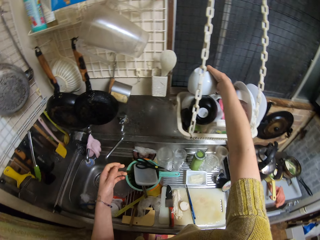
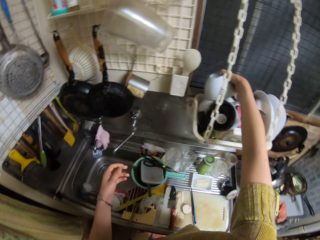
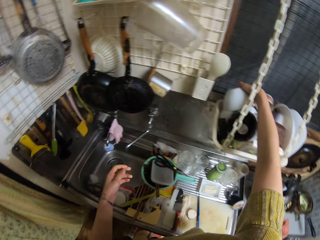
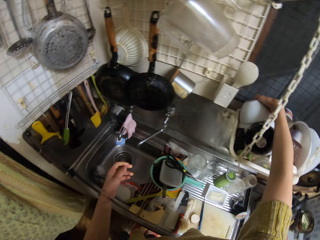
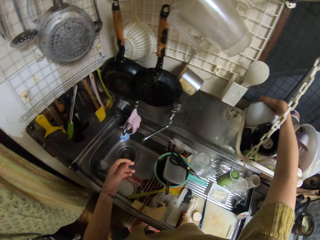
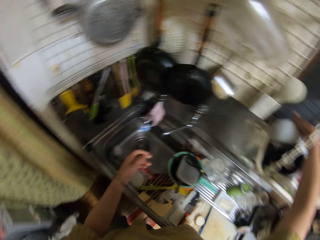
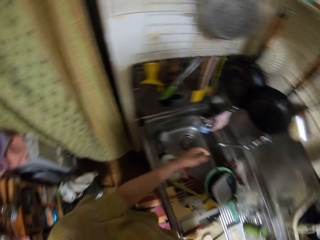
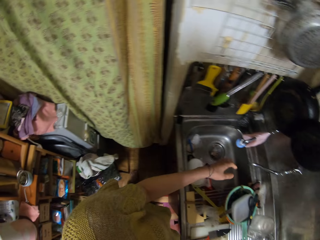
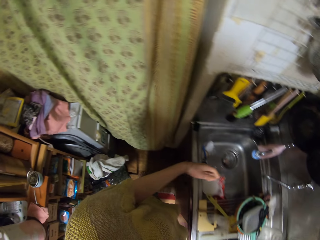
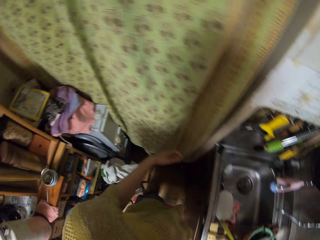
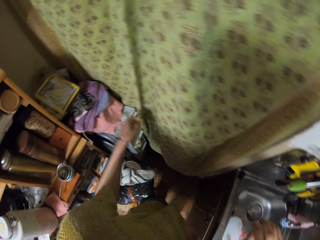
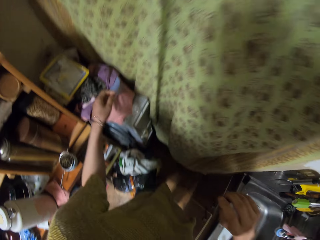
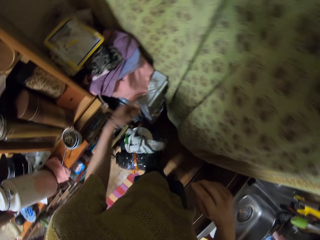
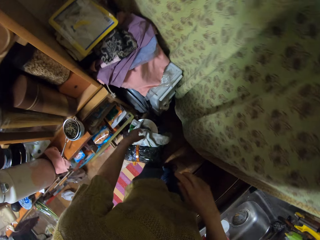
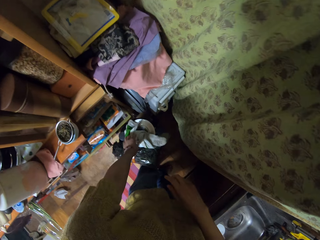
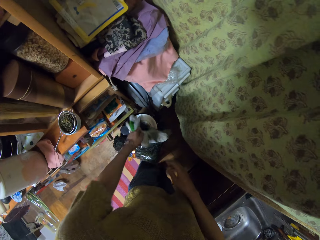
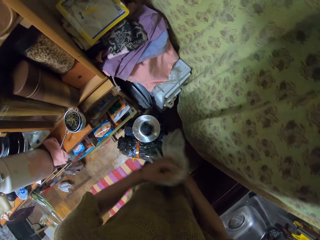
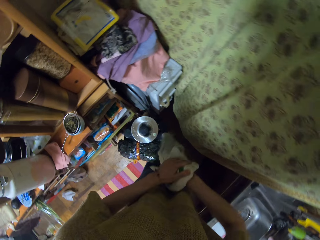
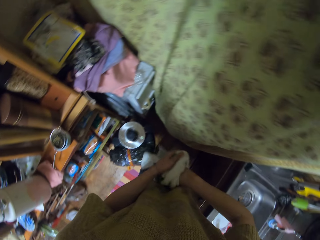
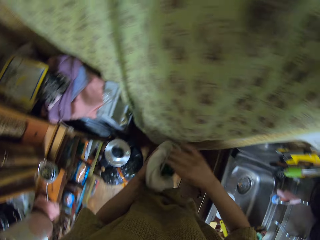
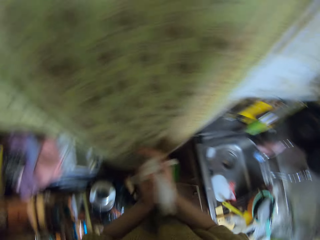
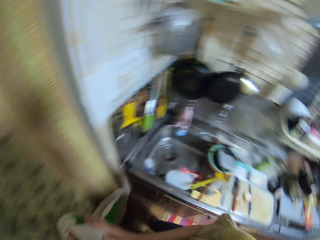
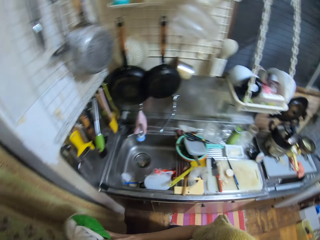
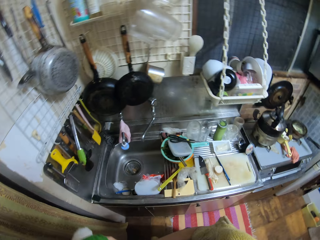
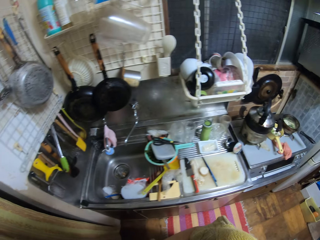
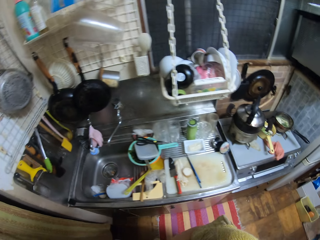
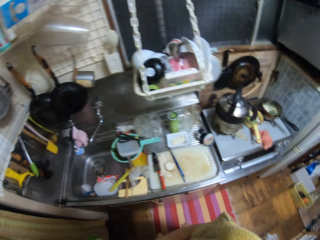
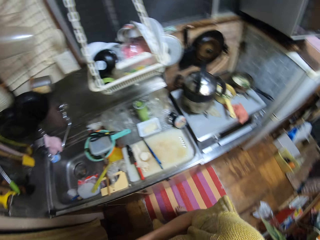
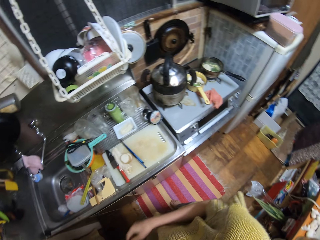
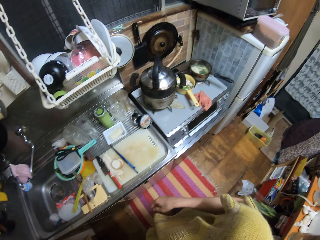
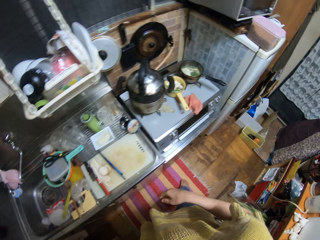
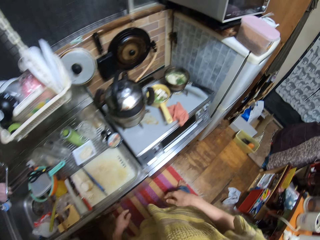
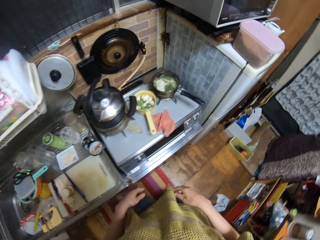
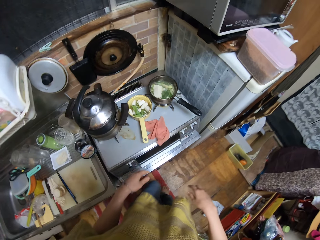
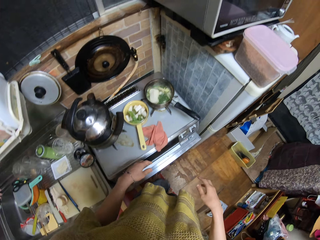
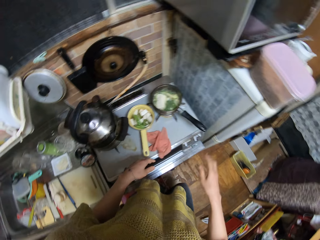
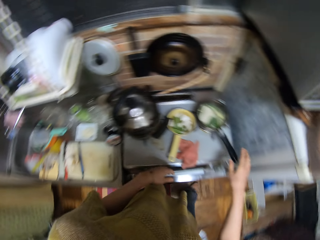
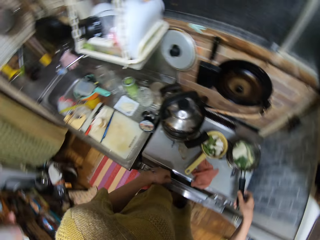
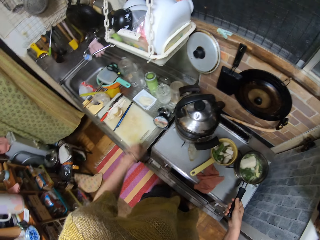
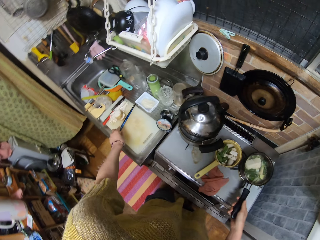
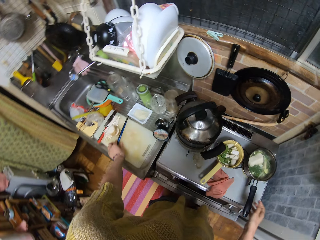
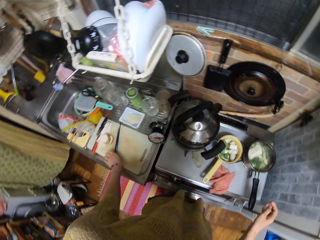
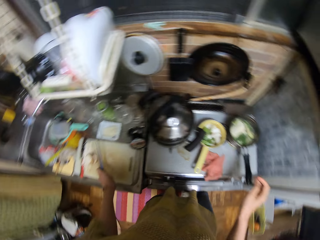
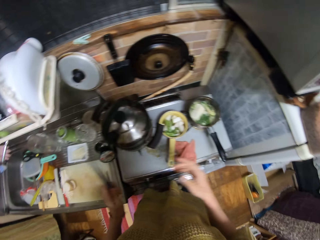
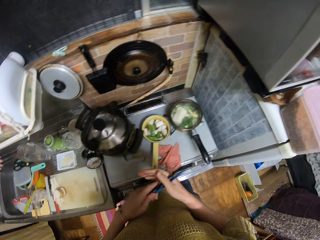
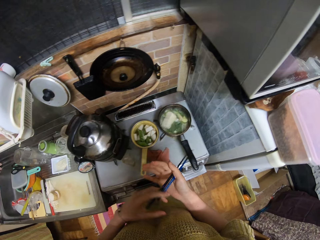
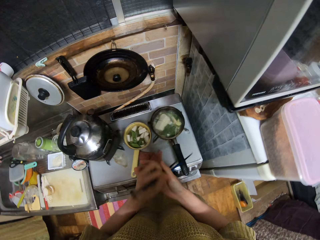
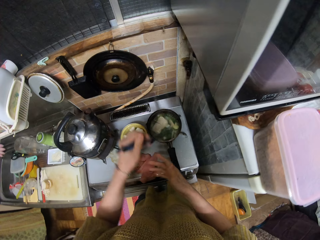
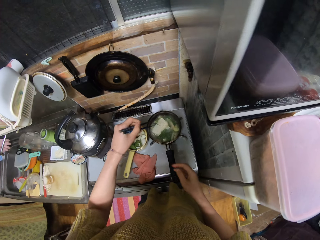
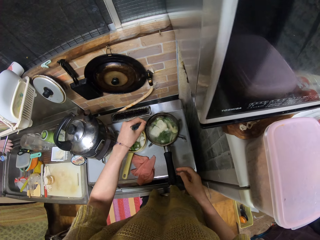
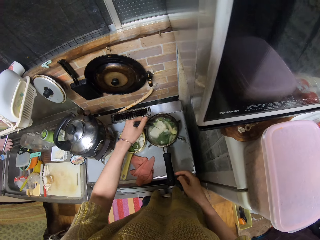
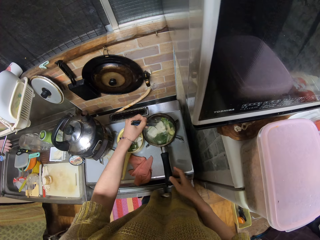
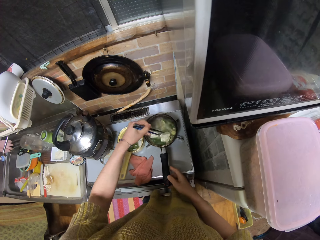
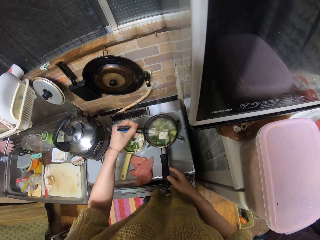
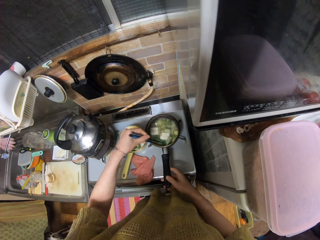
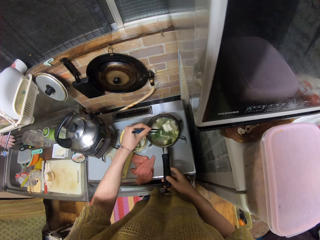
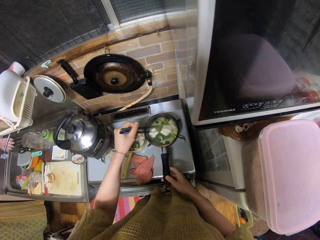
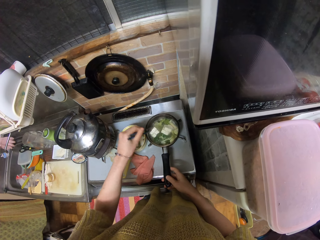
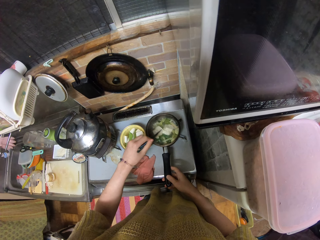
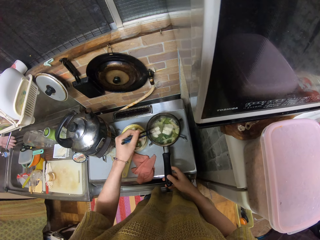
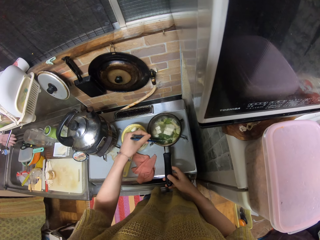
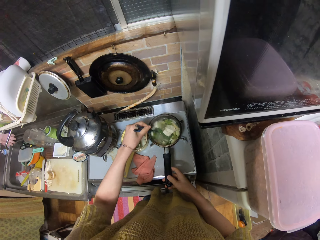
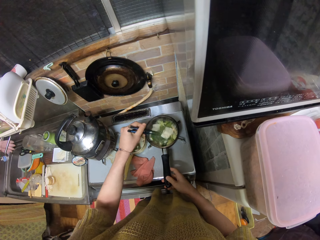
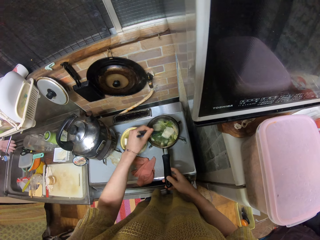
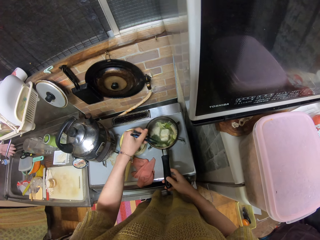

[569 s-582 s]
The camera wearer drops the plate into the plate tray. She turns from the kitchen sink. She picks up a towel with her left hand and dries her hands with the towel. She moves towards a pan of food on a cooker. She puts the towel down. She walks around the kitchen. She holds the pan of food with her right hand. She picks up a set of chopsticks from a chopping board with her left hand. She stirs the food in the pan with the chopsticks in her left hand. She holds the pan with her right hand.

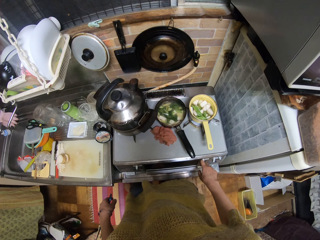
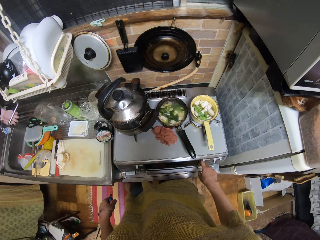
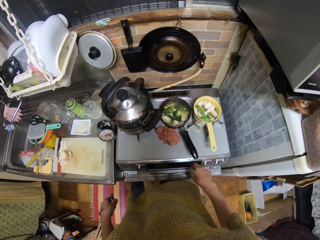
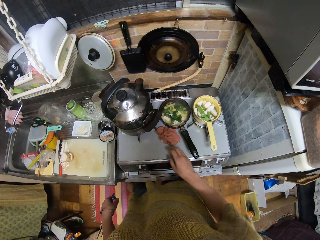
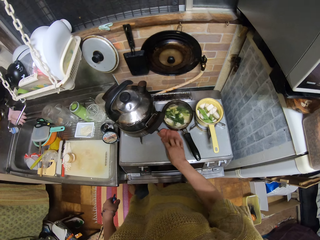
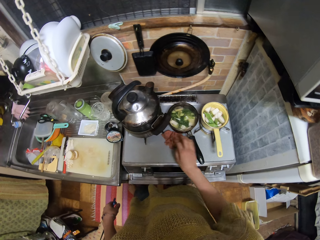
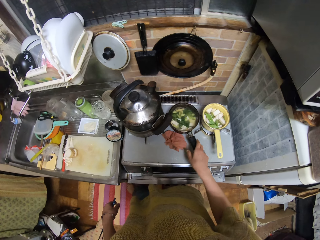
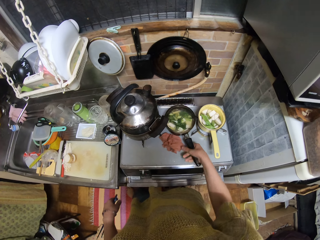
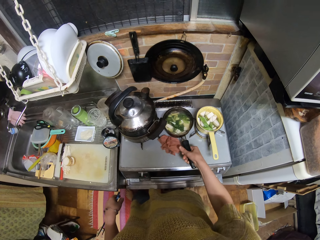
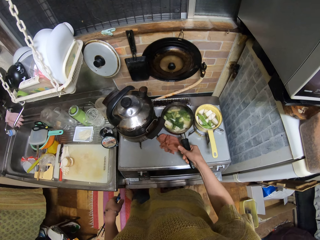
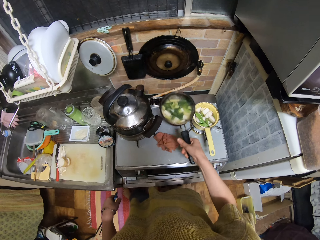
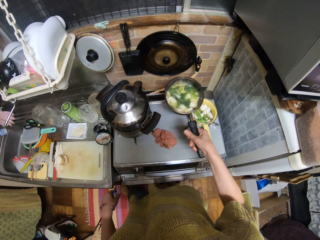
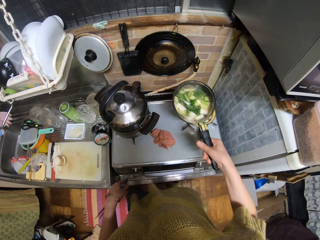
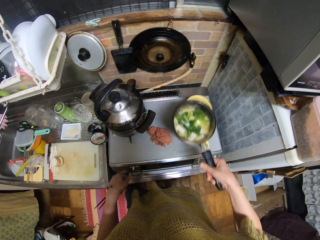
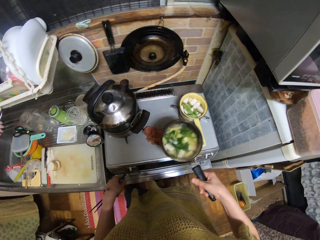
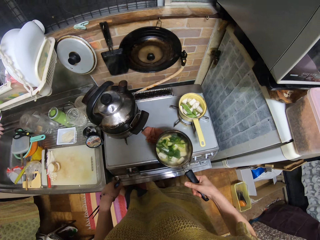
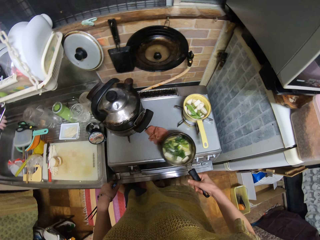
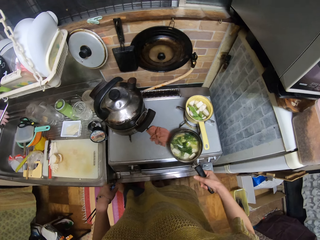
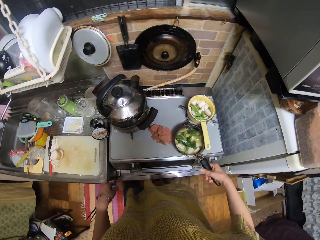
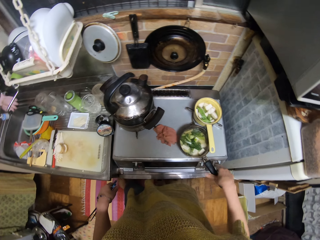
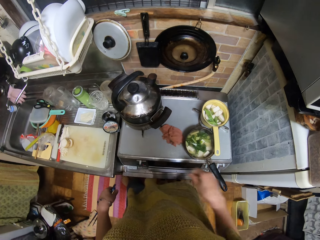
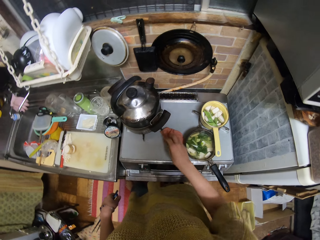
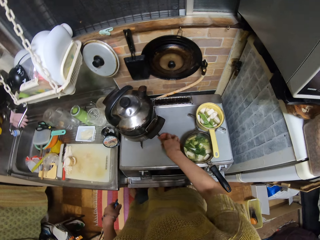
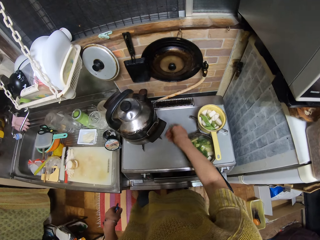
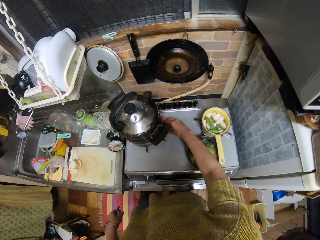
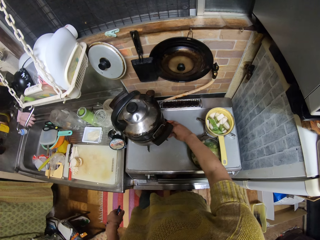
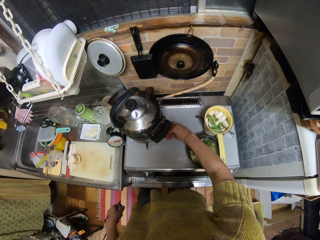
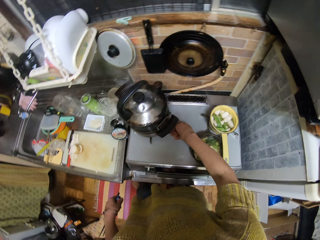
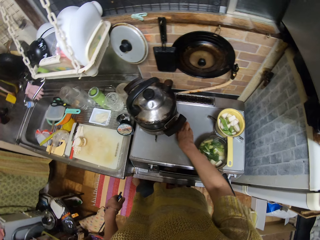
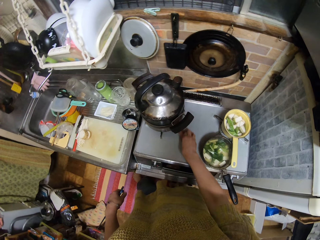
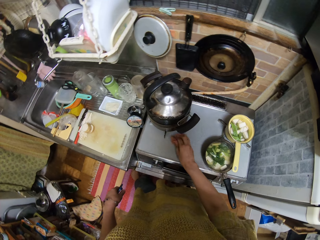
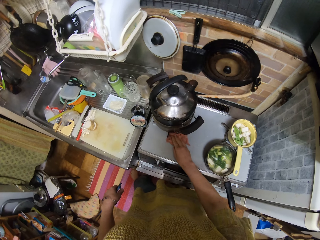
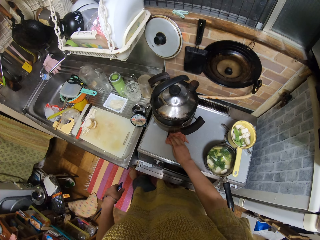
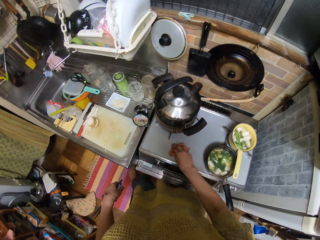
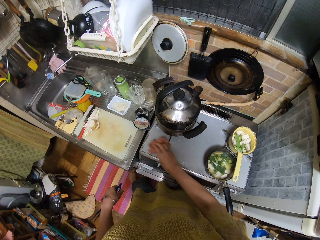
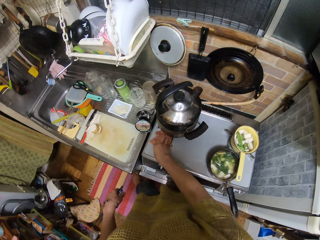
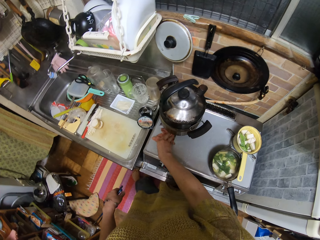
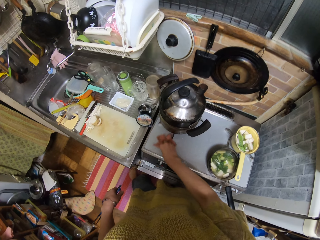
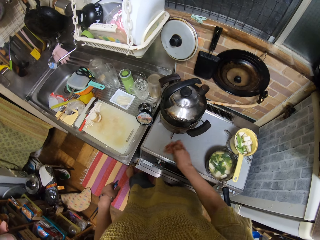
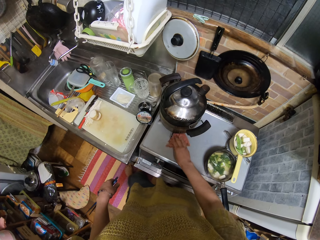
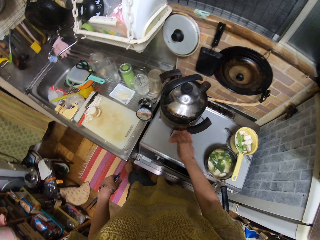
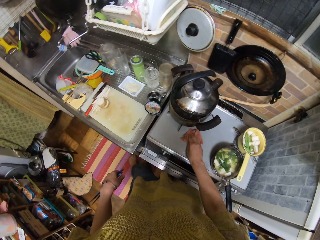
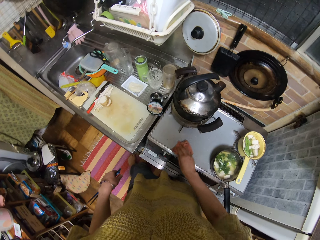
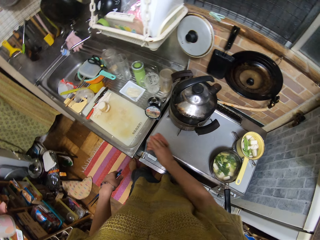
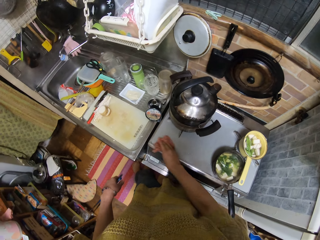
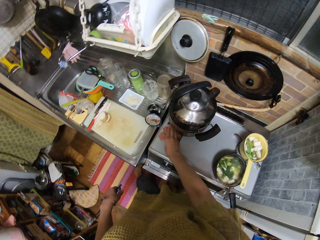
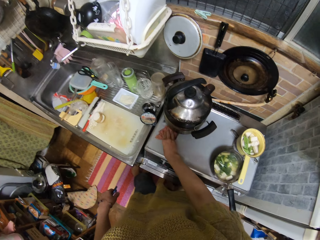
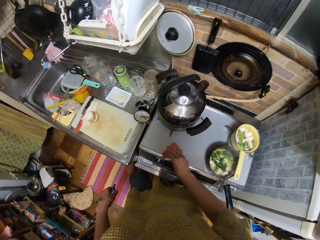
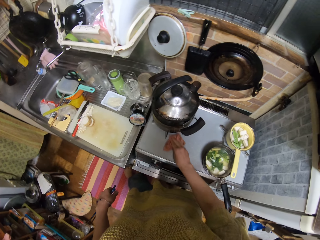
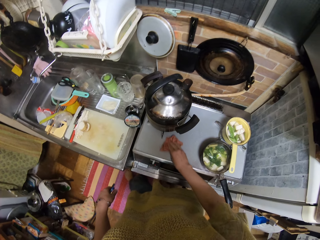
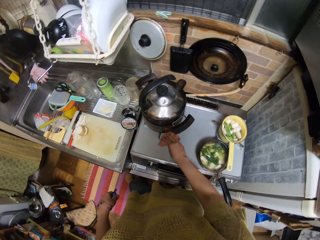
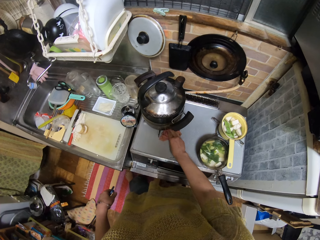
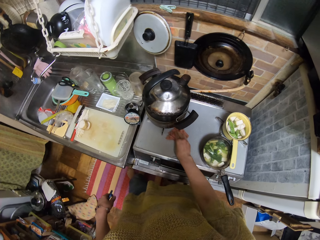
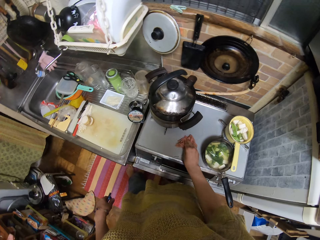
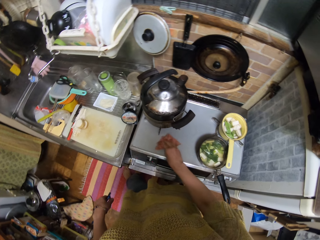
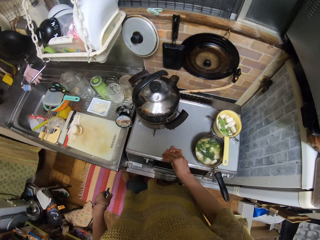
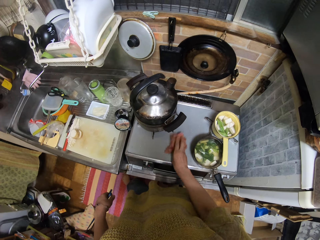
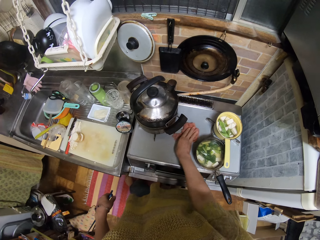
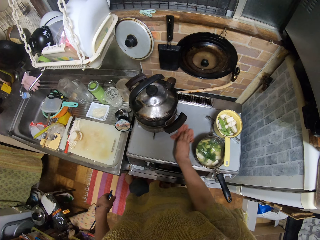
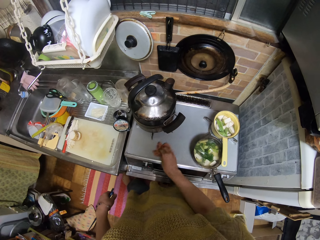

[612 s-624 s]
The camera wearer holds the piece of cloth on the cooker with her right hand. She lifts up the pan of food from the cooker with her right hand. She touches the cooker with her left hand. She drops the pan of food on the cooker. She cleans the cooker with the piece of cloth in her right hand.
